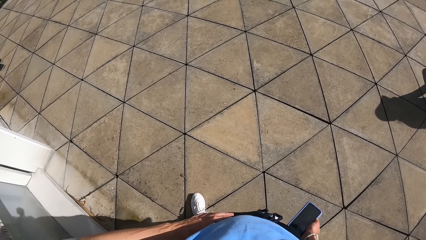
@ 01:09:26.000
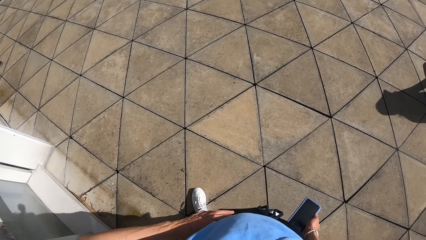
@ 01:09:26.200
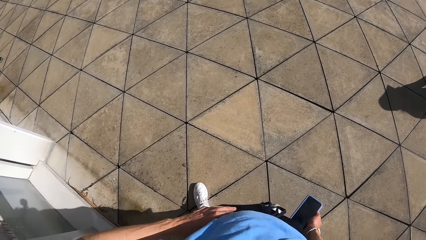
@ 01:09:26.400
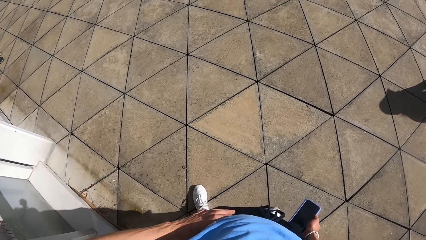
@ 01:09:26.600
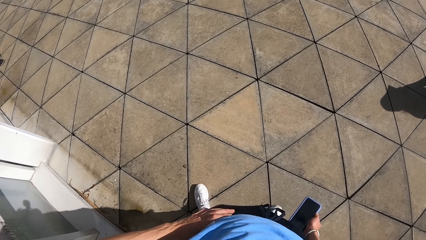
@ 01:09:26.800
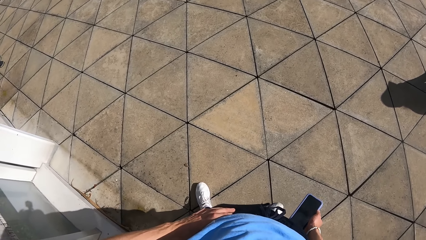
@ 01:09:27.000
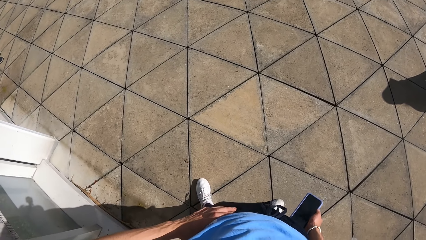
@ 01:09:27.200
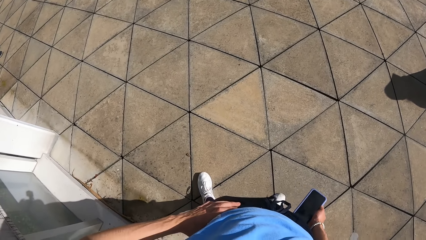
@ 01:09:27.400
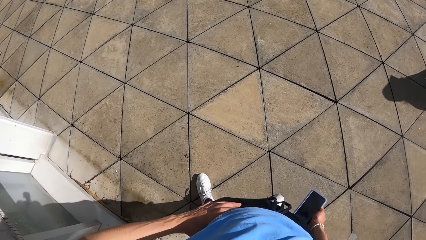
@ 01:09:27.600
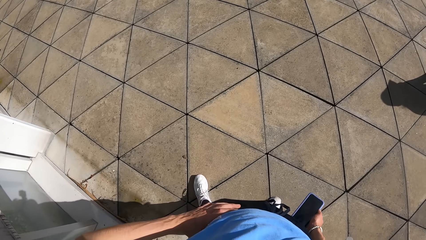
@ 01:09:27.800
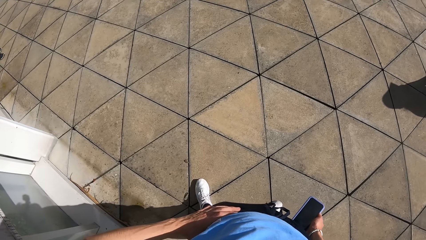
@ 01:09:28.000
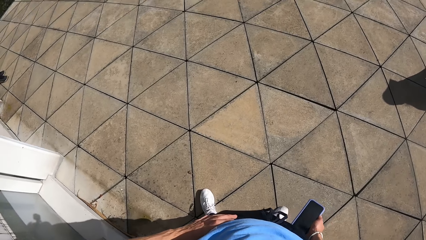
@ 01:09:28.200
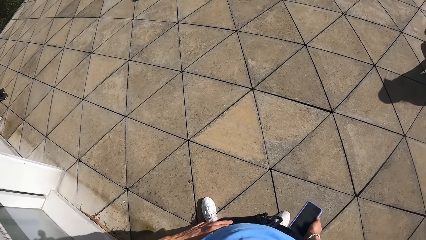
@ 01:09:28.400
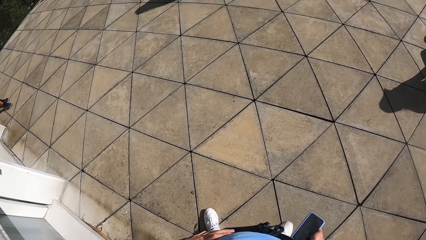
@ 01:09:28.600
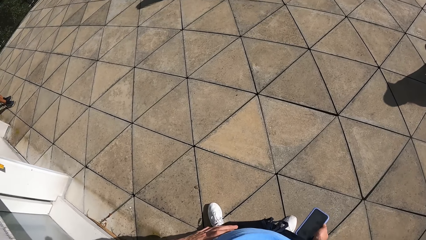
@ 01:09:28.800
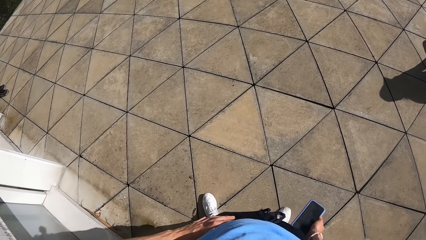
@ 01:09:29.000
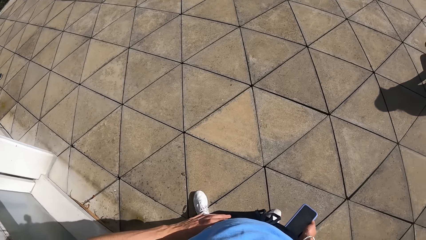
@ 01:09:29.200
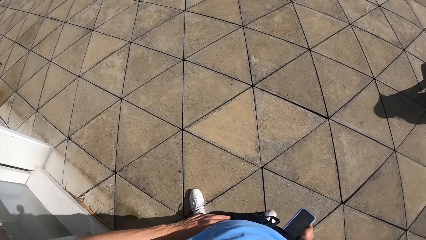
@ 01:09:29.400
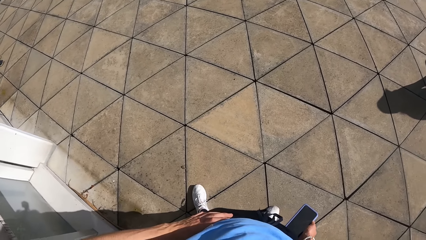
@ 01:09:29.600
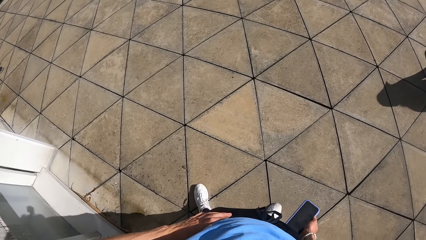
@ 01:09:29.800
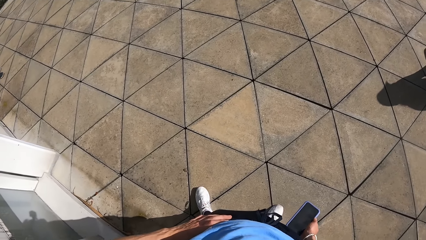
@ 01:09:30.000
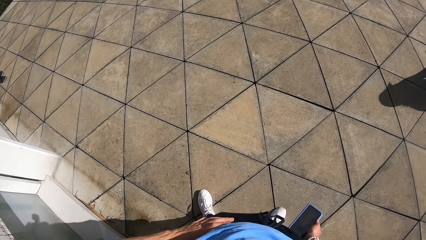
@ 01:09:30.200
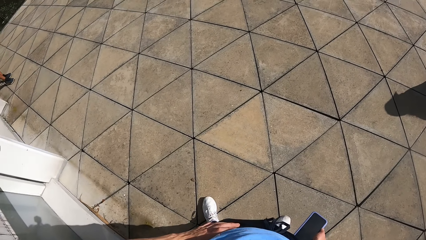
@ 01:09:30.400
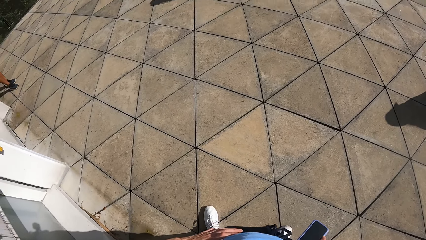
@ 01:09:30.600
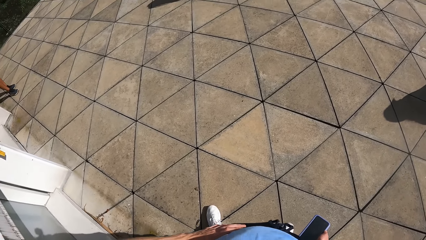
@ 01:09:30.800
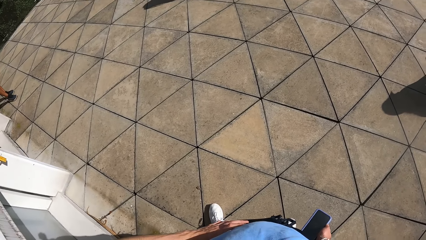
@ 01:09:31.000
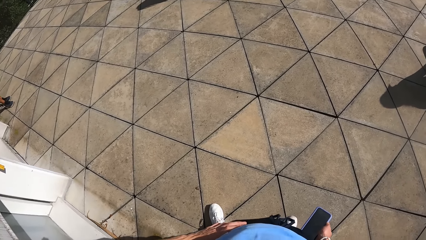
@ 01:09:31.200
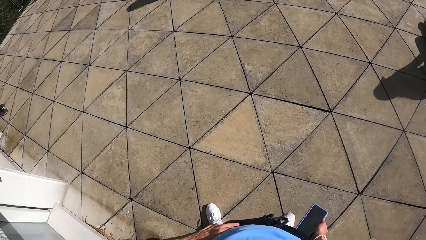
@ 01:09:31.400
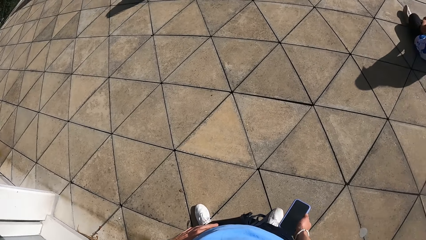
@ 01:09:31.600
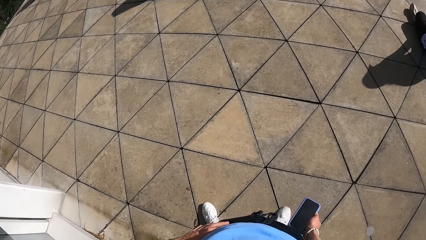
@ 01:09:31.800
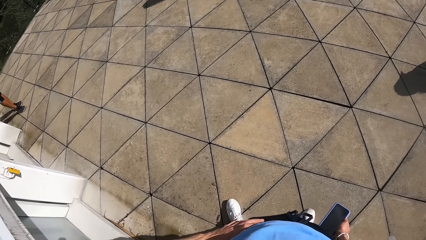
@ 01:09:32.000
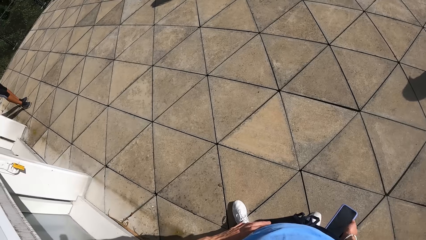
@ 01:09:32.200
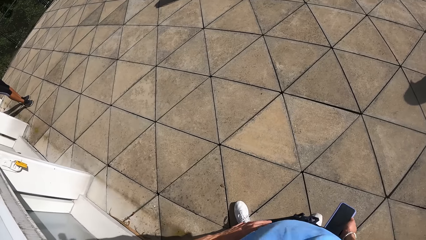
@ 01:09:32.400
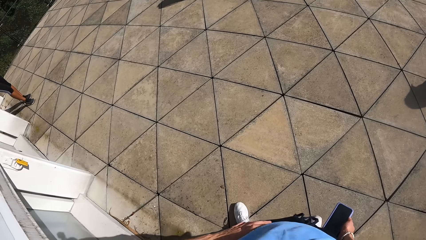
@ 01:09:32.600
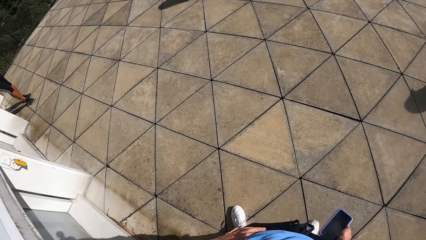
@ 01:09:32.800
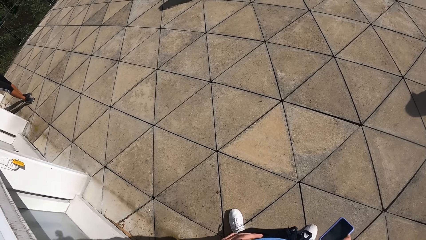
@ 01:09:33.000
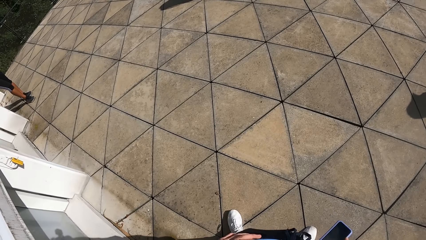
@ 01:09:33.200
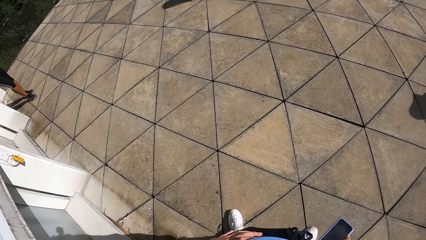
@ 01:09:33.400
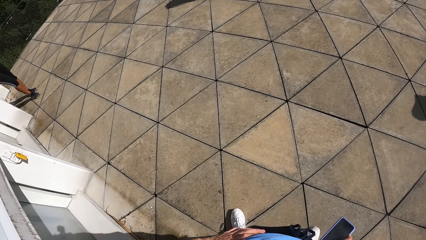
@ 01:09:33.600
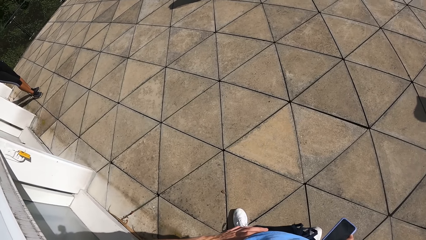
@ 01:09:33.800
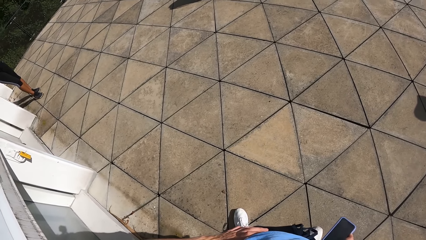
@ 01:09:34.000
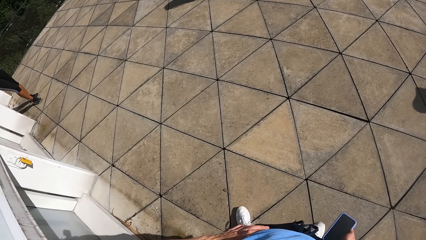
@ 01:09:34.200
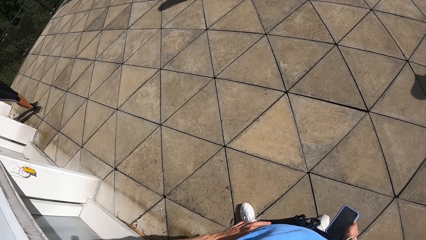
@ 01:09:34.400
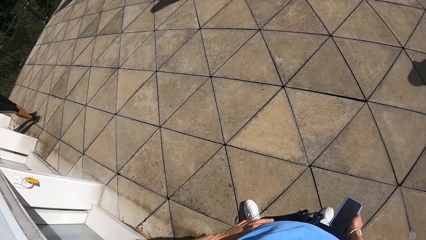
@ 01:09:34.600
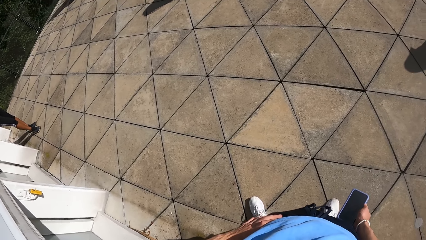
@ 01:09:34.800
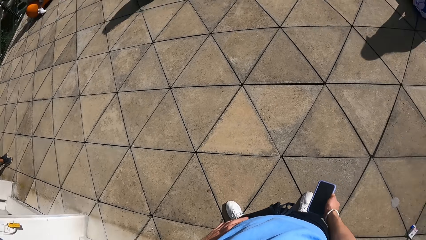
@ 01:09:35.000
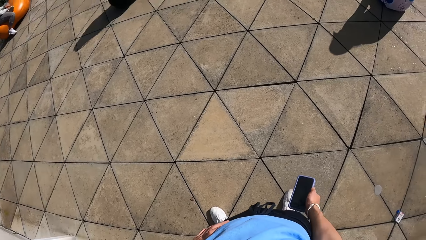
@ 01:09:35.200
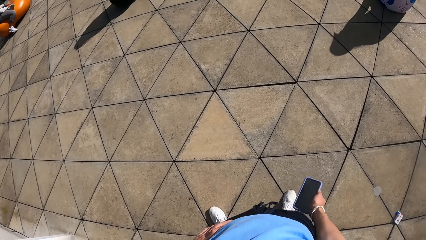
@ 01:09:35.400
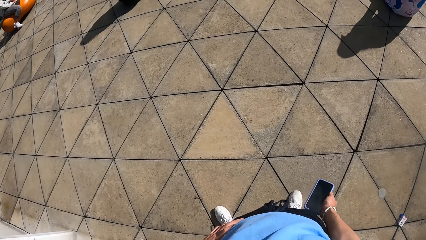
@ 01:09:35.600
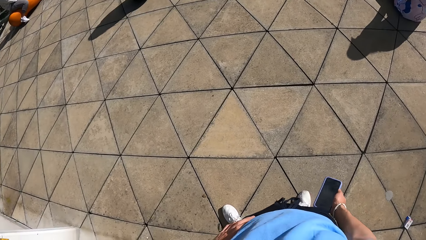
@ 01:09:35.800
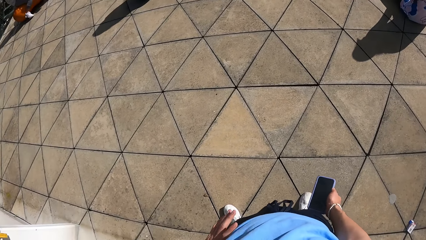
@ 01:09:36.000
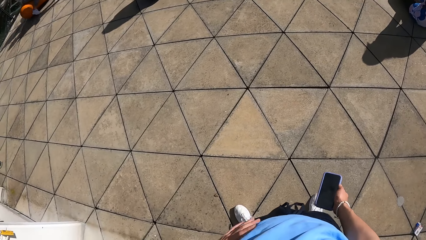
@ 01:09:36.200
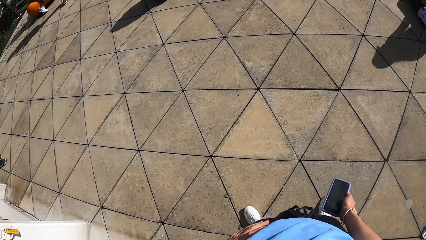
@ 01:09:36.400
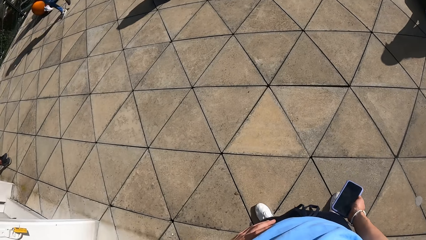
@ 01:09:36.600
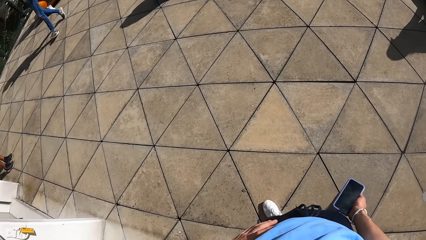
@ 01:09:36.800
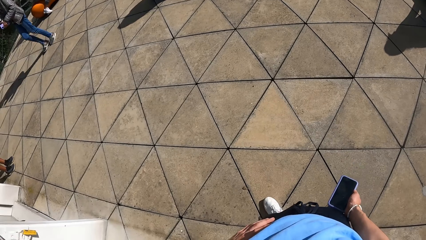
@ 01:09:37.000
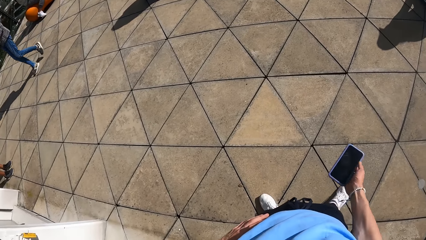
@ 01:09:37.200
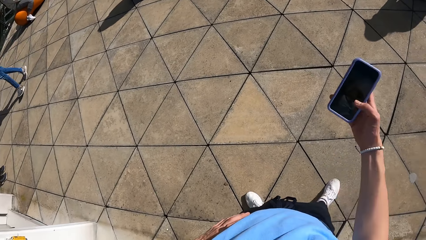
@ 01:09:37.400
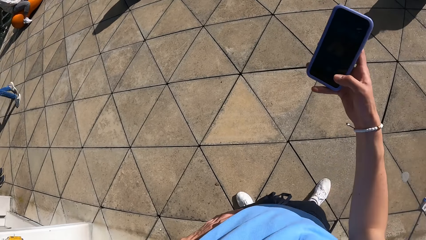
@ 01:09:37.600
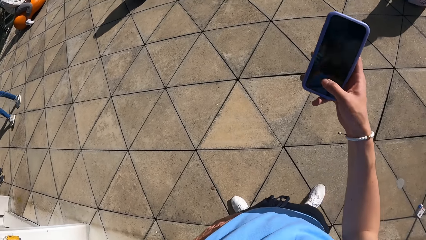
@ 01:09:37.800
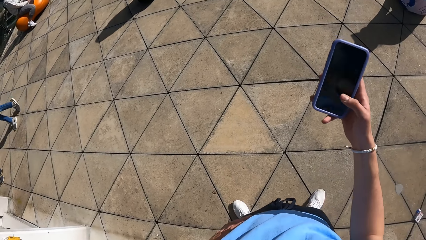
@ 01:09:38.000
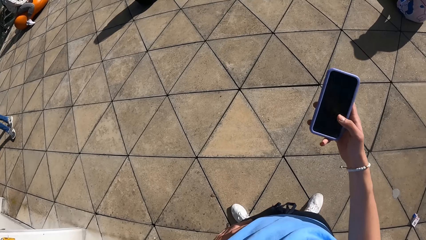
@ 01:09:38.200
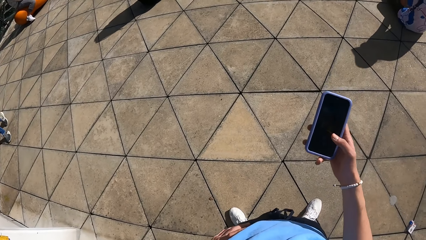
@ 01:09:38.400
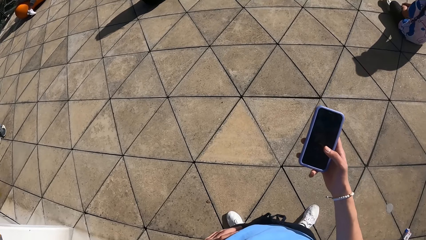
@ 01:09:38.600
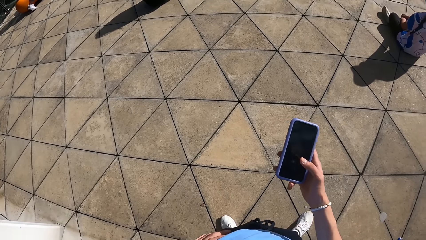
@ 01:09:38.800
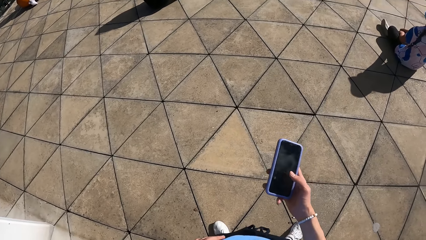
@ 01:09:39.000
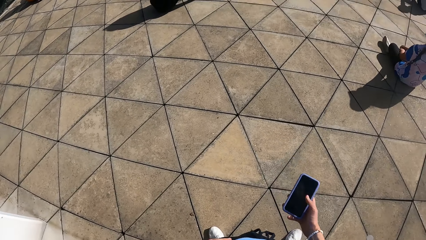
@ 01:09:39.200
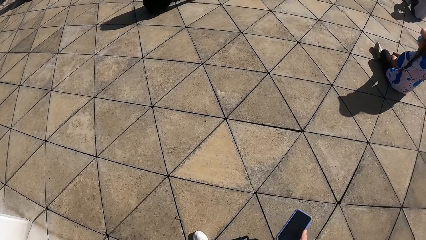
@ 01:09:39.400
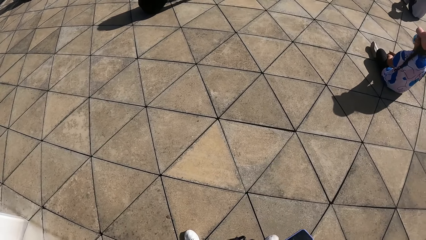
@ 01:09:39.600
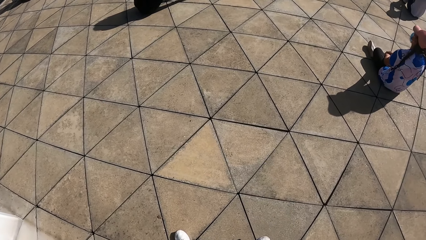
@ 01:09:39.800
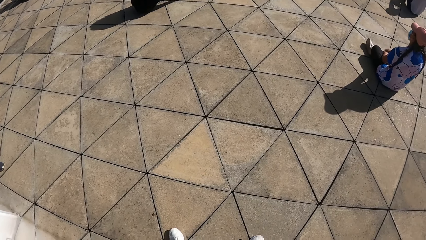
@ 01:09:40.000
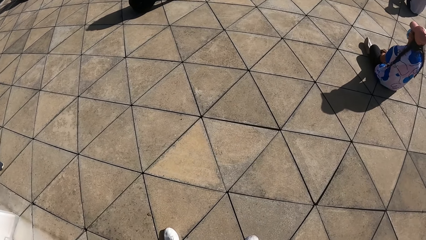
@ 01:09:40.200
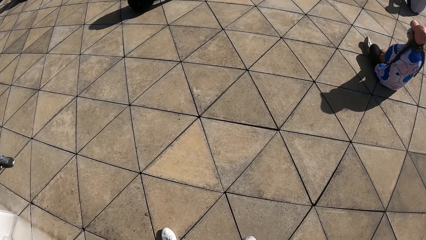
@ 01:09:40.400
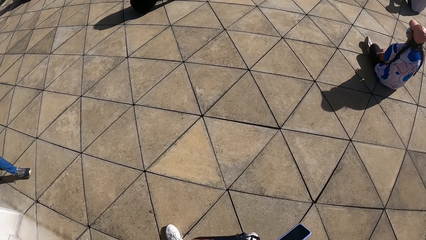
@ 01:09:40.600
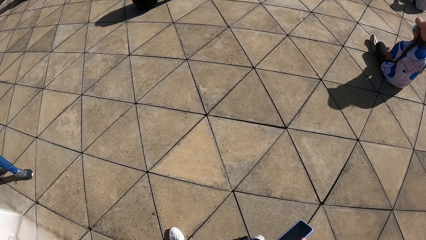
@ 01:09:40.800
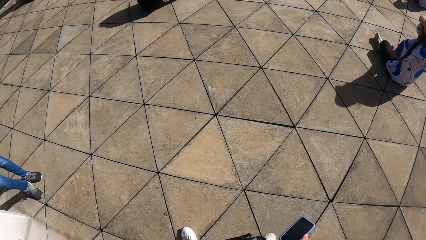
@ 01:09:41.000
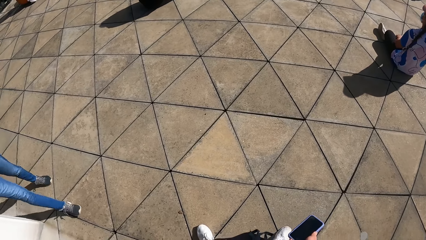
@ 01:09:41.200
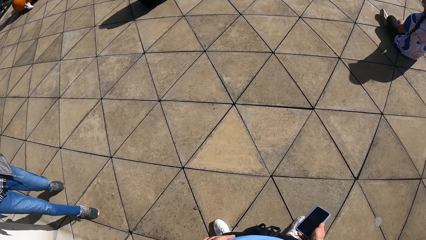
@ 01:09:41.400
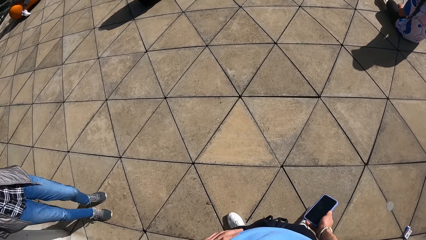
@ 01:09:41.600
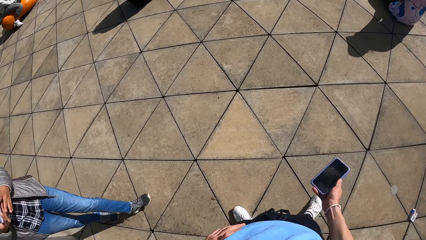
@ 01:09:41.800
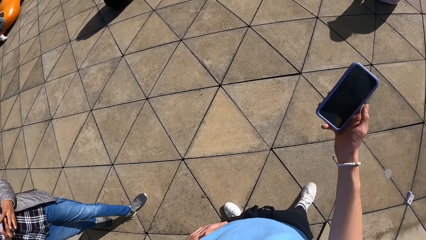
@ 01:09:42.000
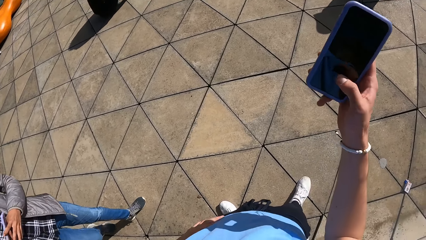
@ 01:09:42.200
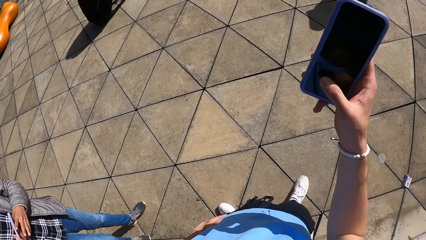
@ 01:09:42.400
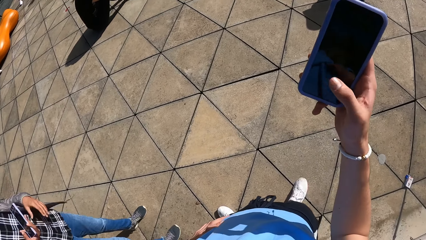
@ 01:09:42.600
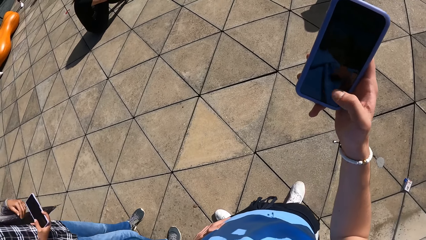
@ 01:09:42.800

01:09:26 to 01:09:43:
The camera wearer operates the phone.
